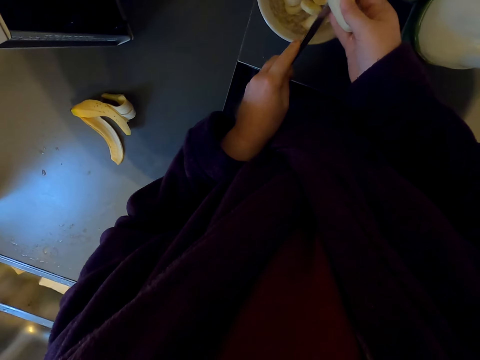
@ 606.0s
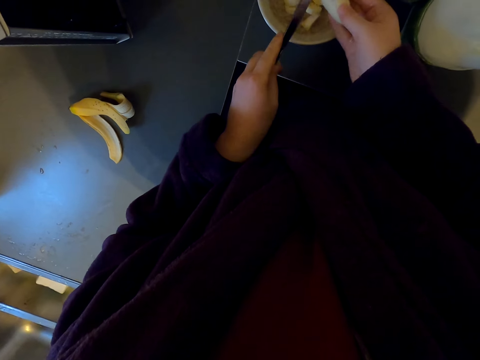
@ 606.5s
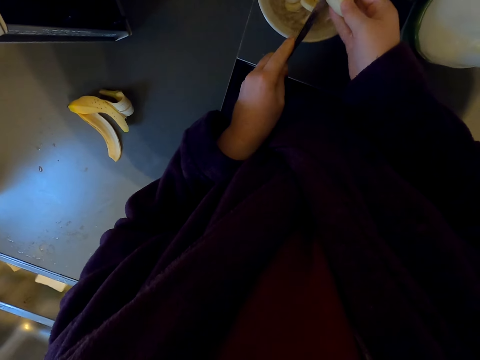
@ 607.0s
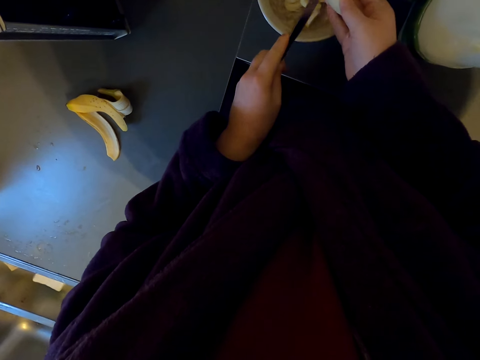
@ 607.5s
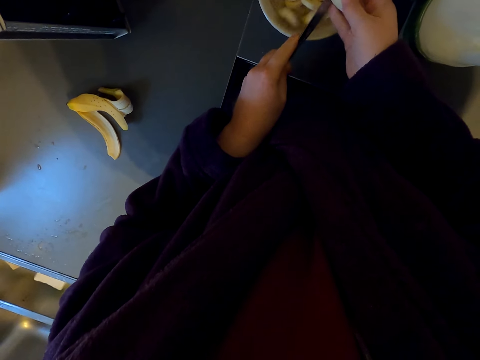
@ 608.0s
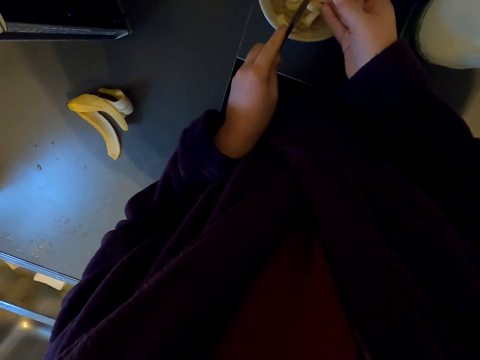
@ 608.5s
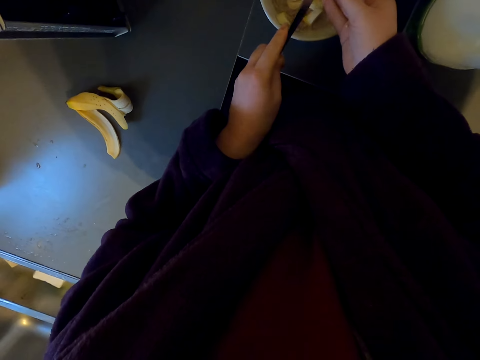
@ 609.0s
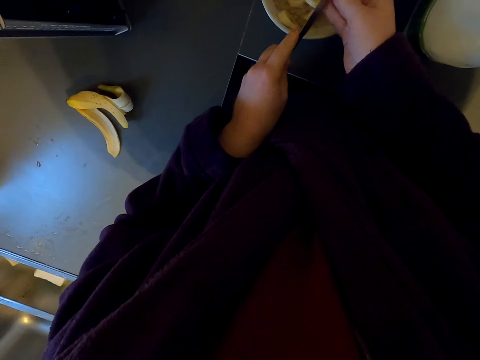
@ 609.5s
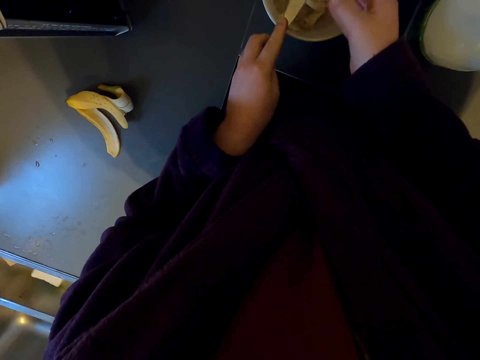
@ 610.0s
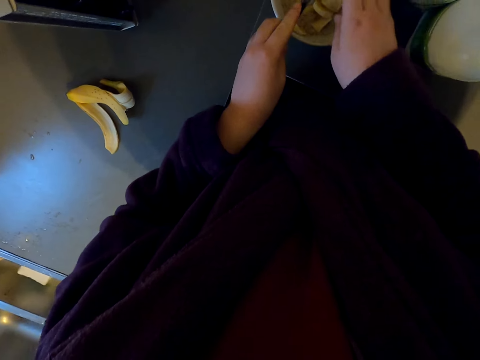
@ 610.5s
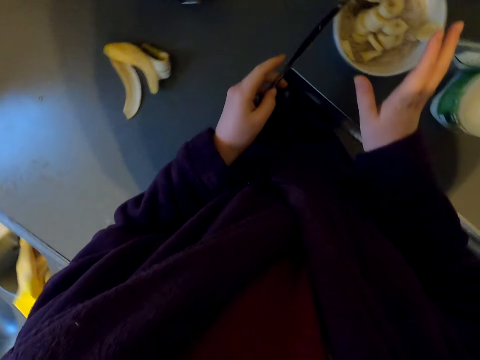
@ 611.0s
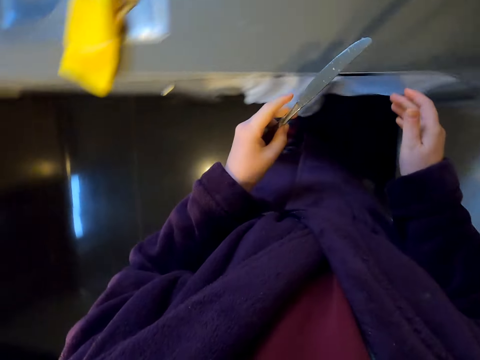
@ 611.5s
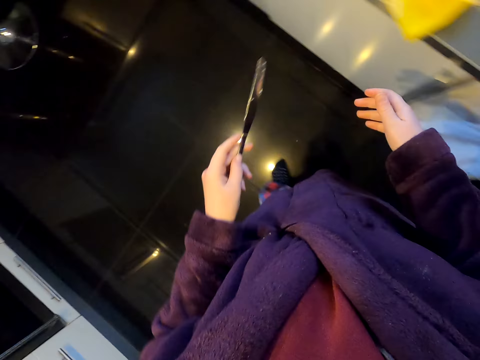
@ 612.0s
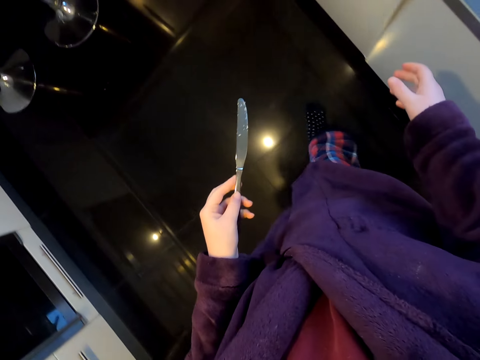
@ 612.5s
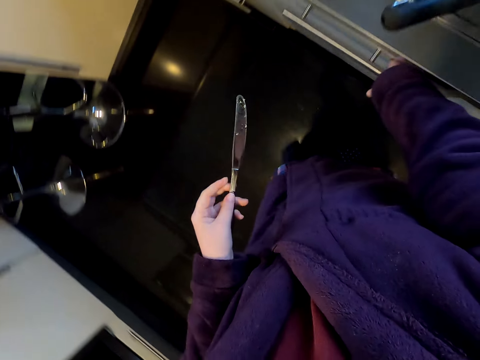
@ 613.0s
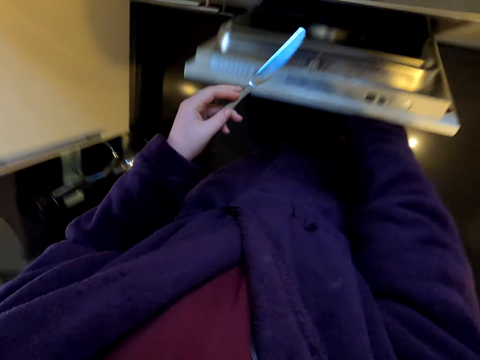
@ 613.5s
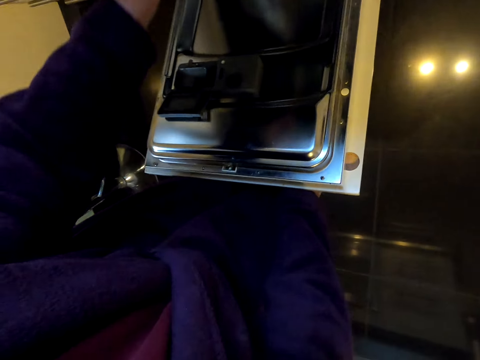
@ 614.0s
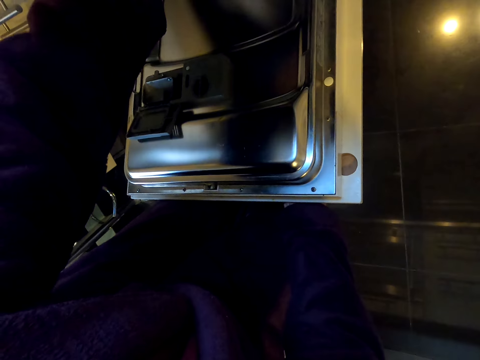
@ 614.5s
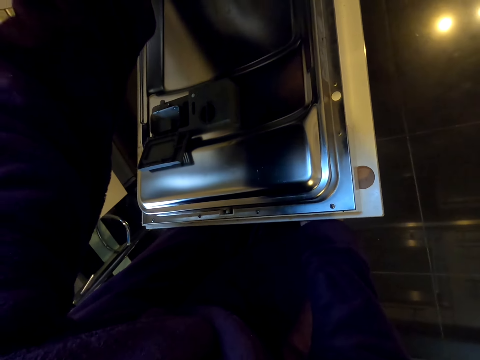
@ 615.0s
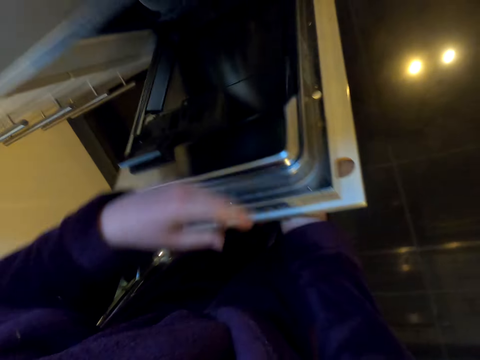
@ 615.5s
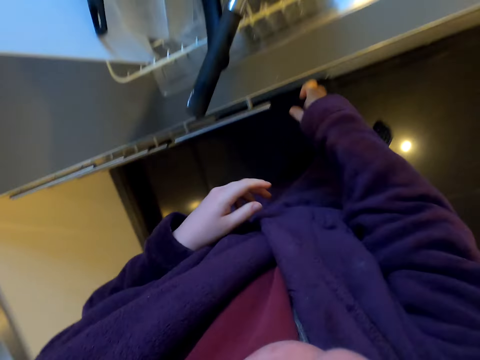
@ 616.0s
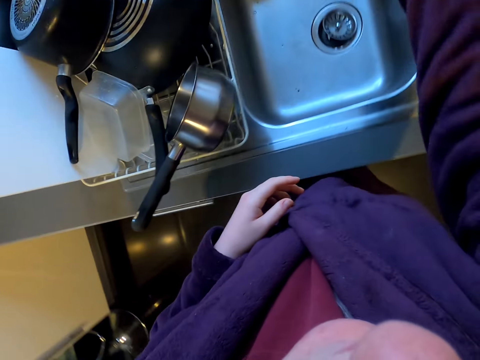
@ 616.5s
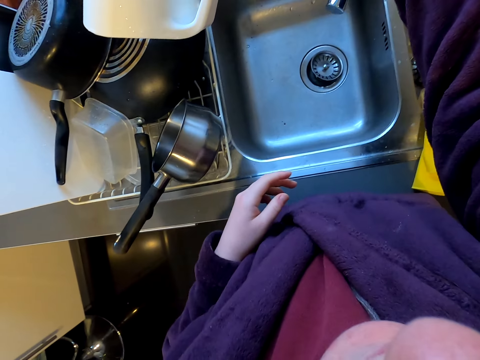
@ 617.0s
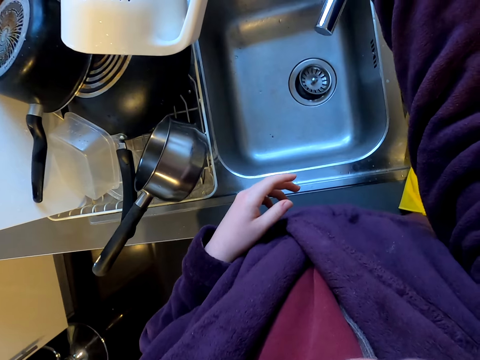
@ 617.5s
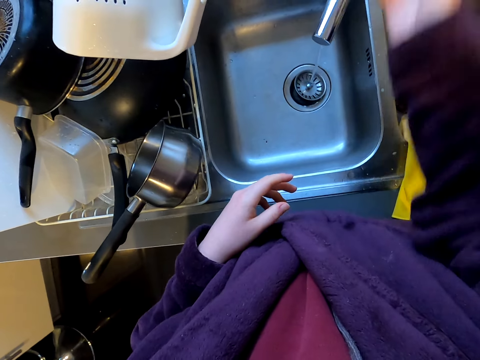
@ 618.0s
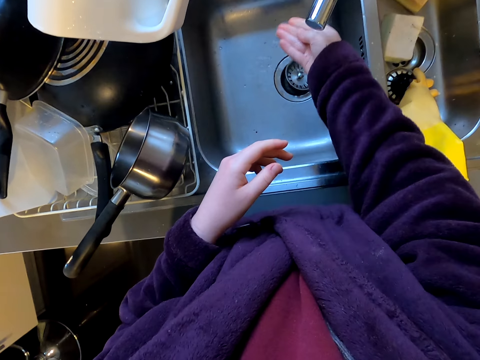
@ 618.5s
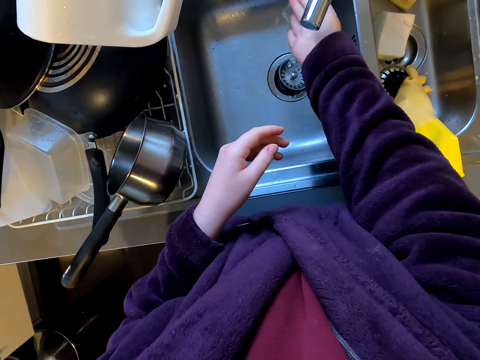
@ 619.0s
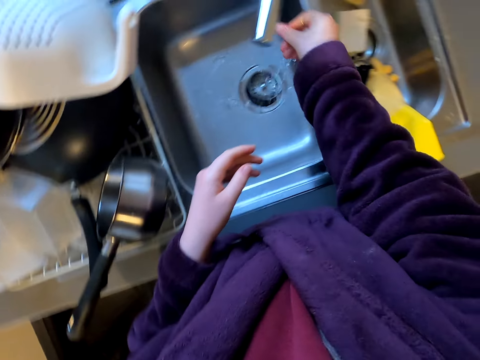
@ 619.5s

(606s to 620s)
The camera wearer turns around. They open a dishwasher. They put the knife in the dishwasher. They close the dishwasher. They open a tap. They wash the hands.

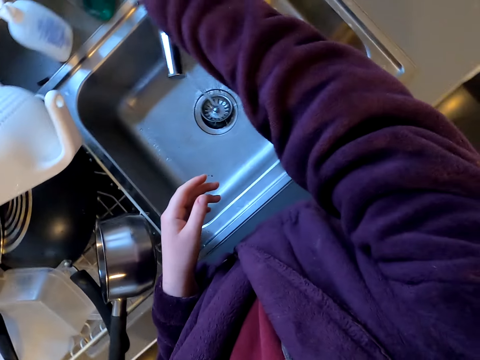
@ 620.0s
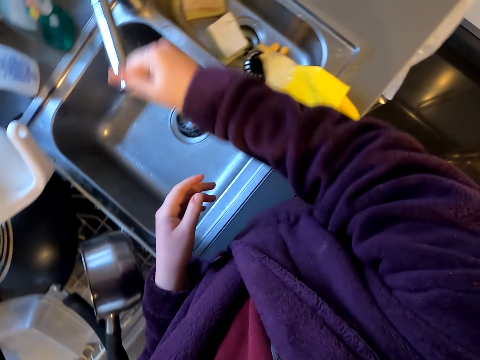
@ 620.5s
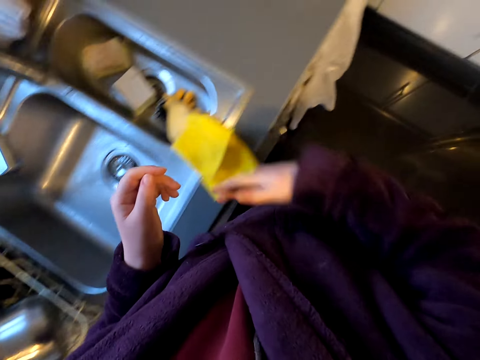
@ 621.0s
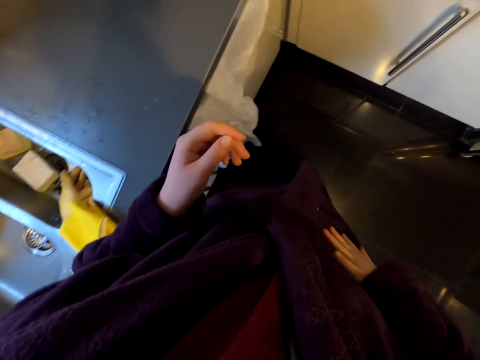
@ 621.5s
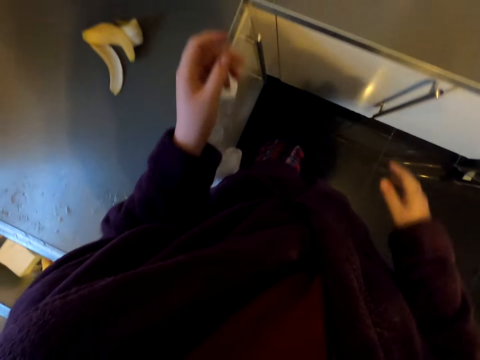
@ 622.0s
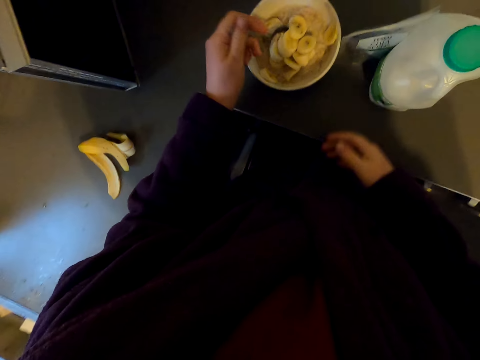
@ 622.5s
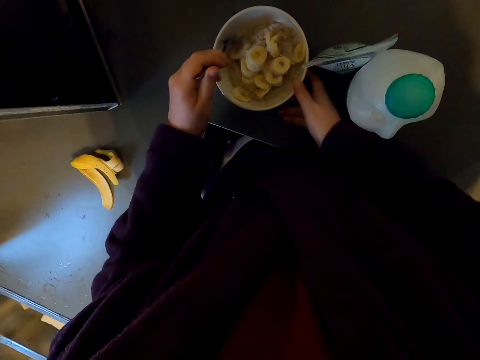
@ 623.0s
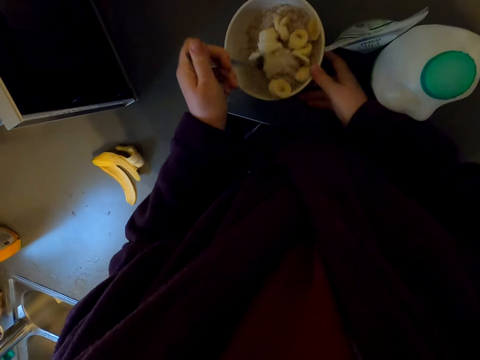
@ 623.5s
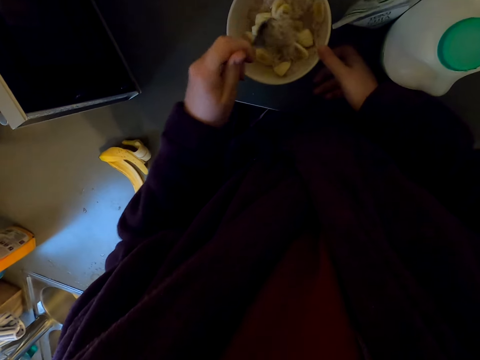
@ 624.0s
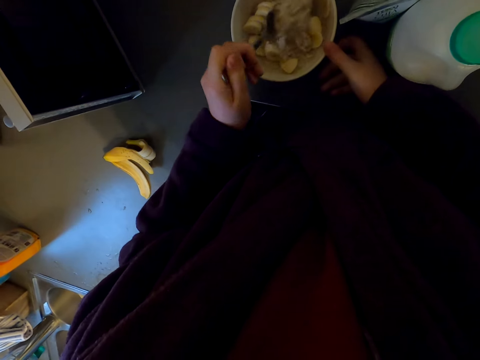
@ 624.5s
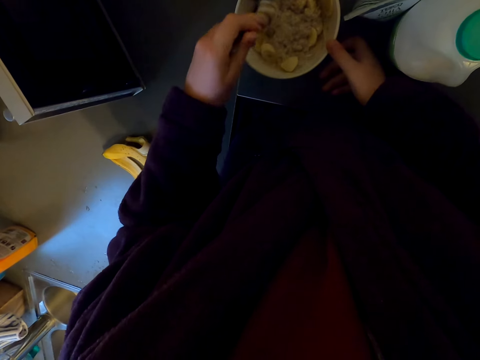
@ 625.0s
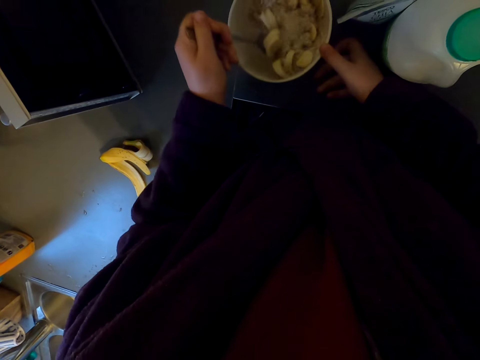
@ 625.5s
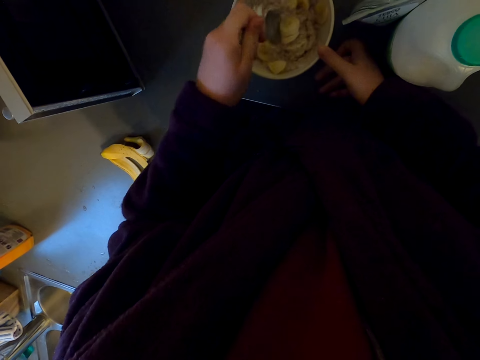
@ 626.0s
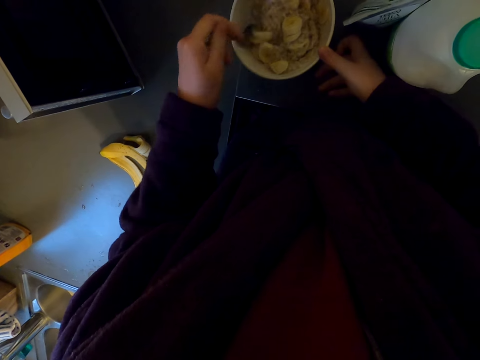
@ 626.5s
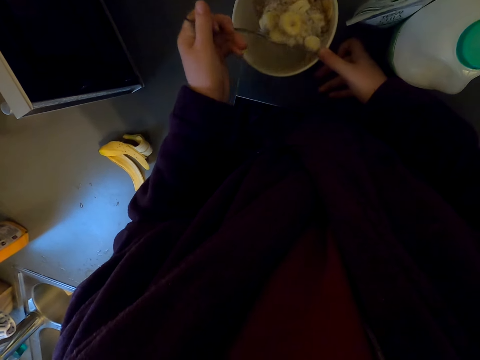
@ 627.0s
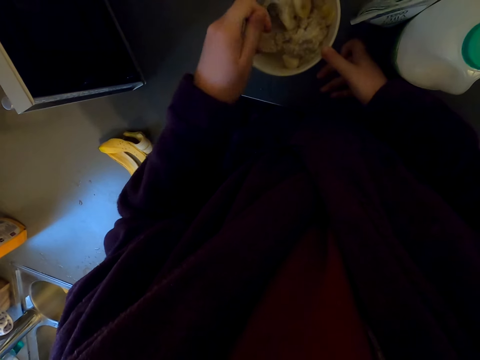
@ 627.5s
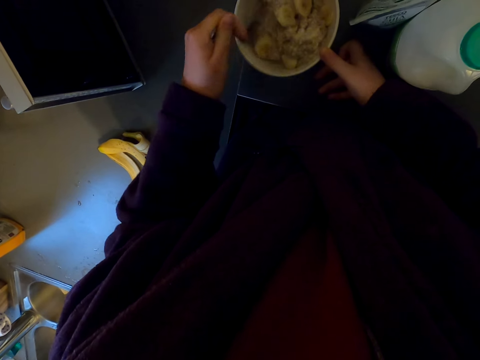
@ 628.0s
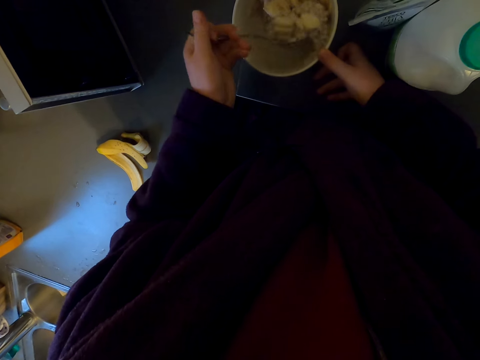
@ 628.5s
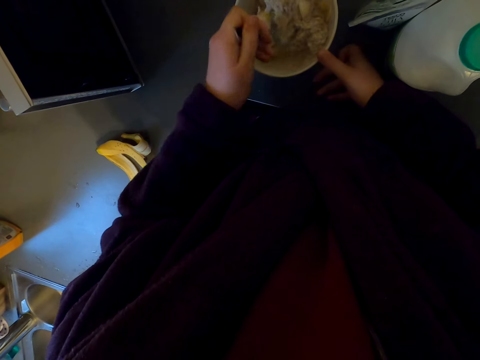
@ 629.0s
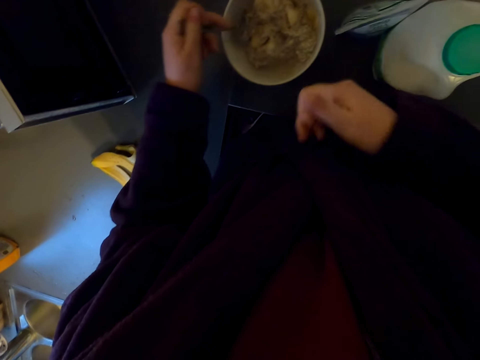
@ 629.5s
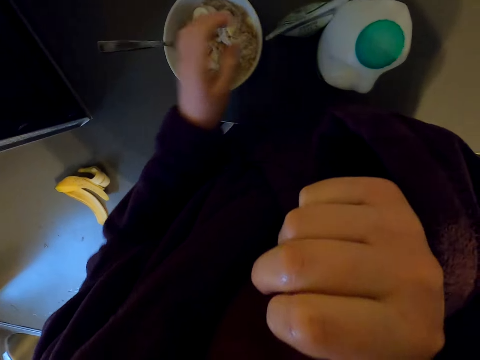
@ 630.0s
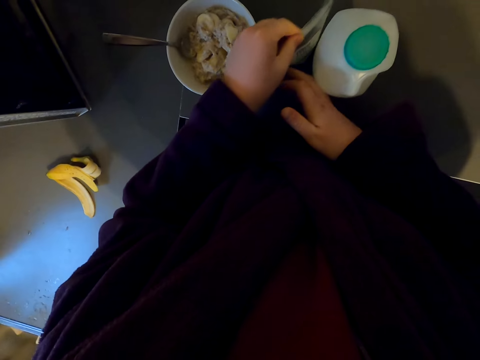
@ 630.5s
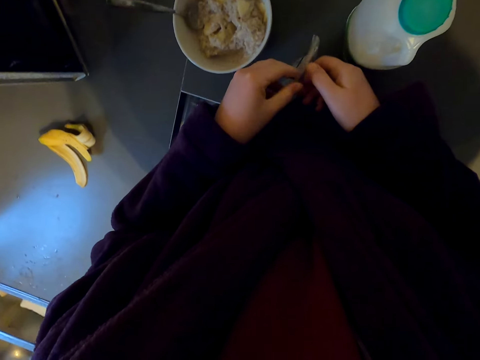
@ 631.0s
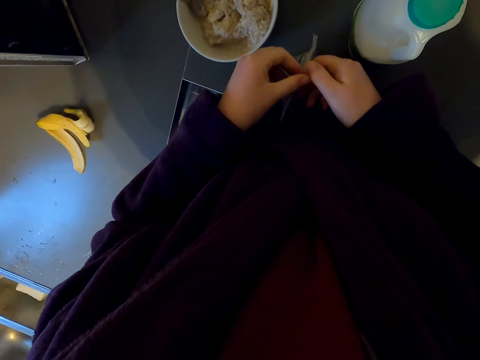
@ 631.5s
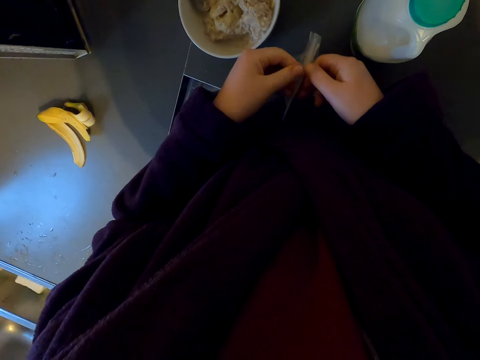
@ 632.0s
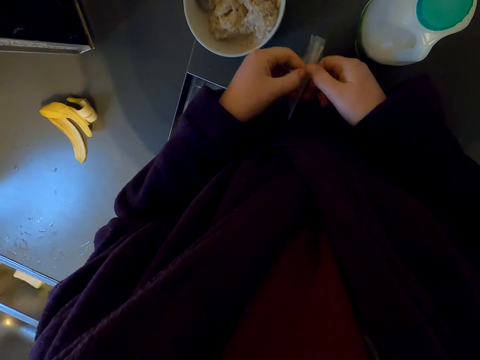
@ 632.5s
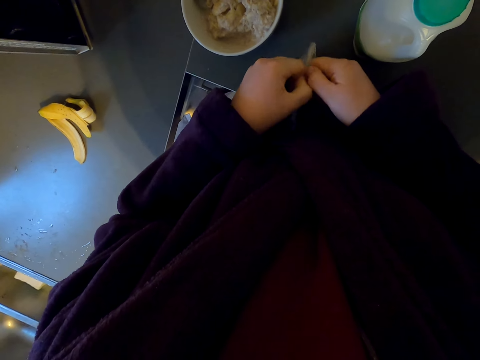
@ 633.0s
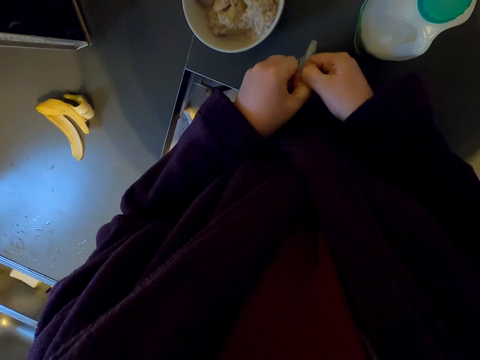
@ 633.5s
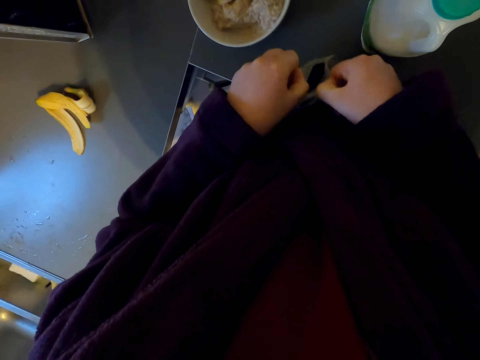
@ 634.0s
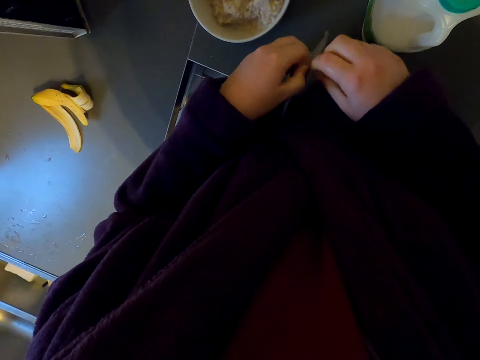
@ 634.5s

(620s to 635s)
The camera wearer closes the tap. They remove excess water from the hand. They wipe the hand on the clothes. They walk around. They take the spoon. They hold the bowl. They mix the food and banana in the bowl. They touch their nose. They take a packet of spices. They open the packet.
